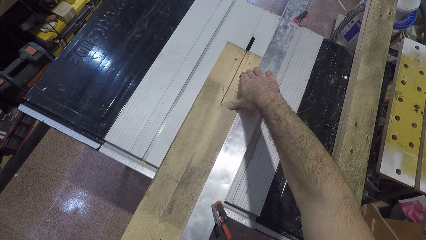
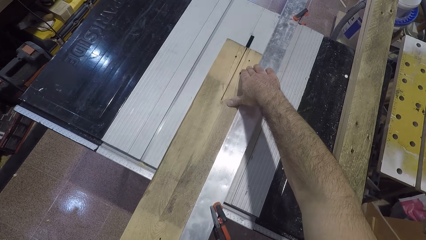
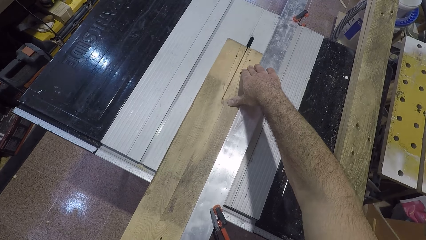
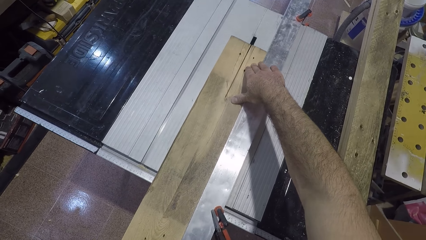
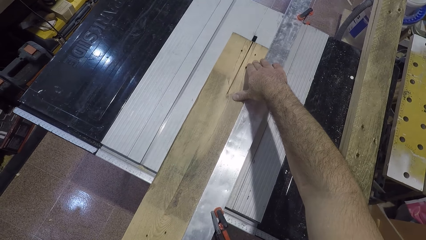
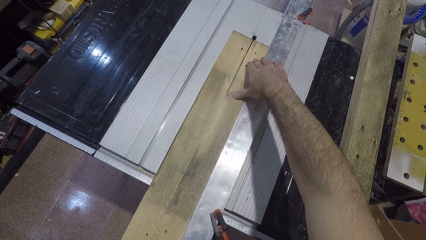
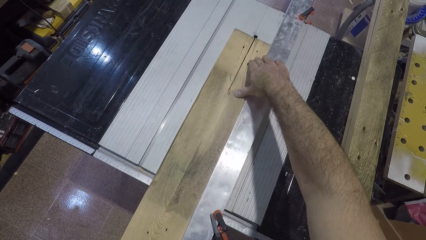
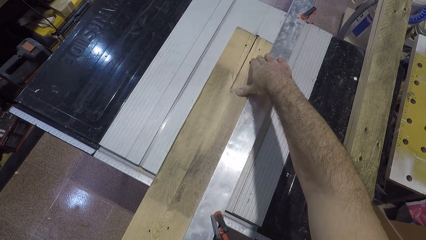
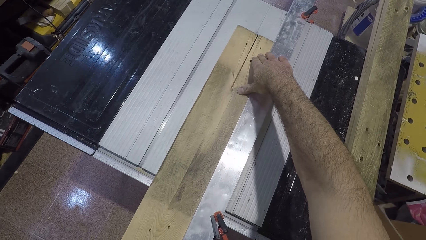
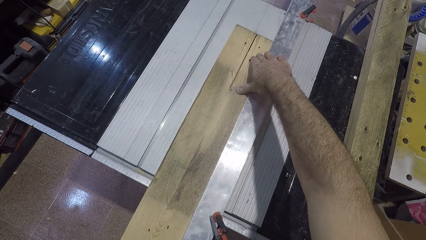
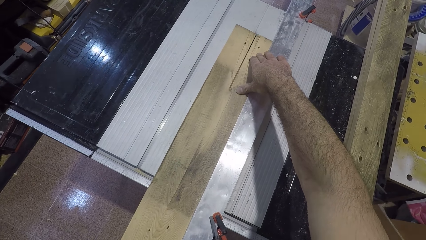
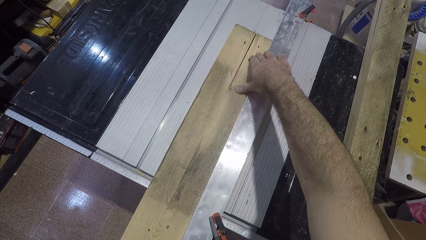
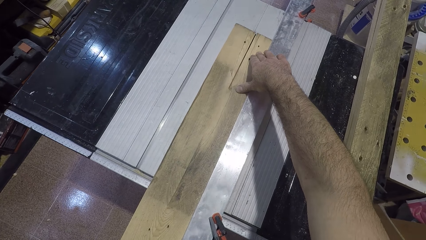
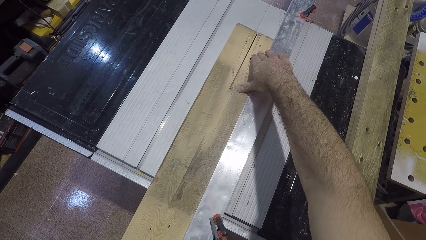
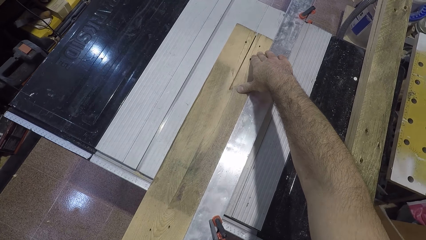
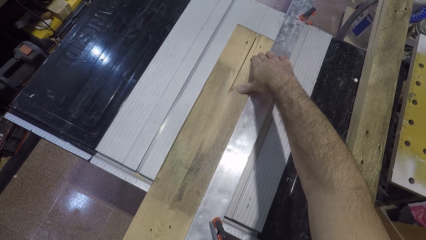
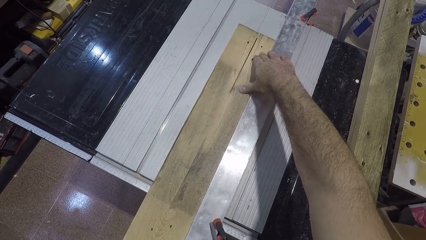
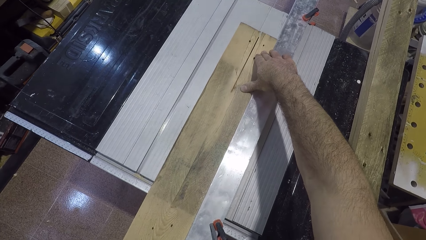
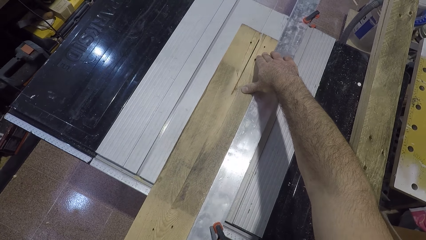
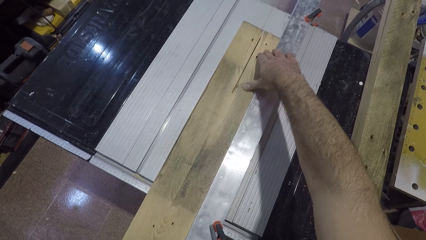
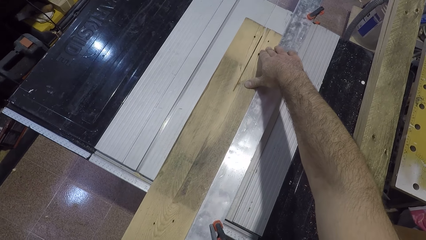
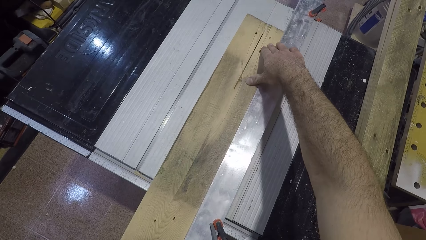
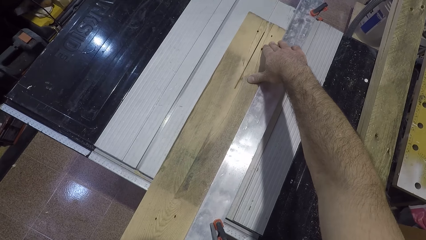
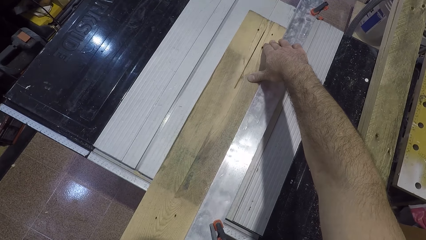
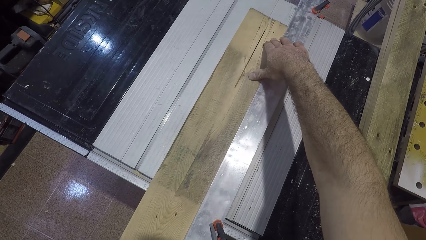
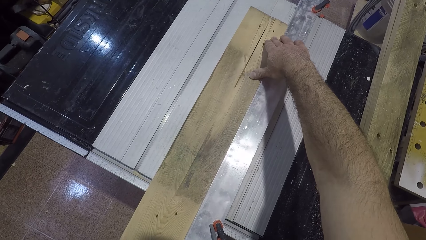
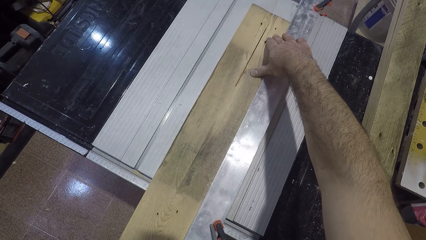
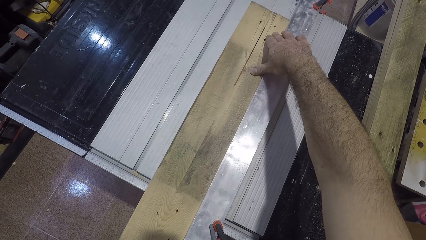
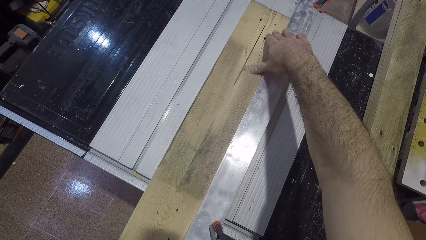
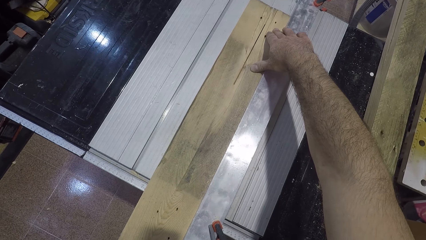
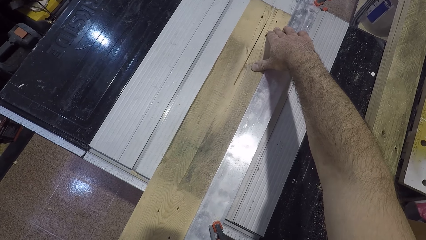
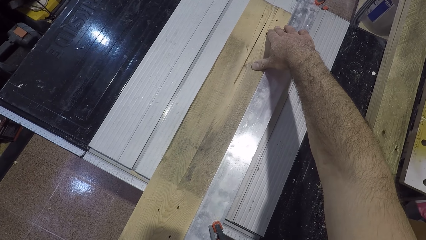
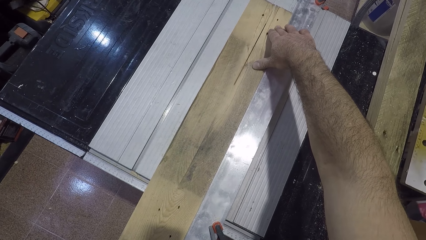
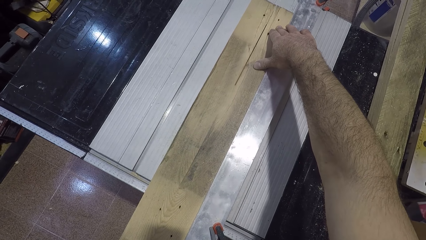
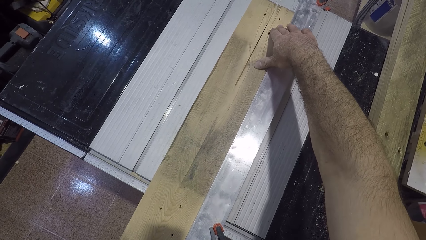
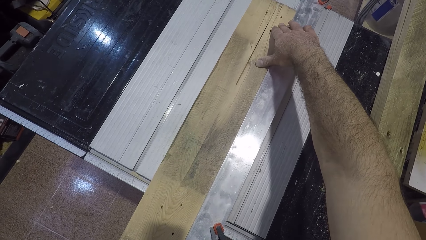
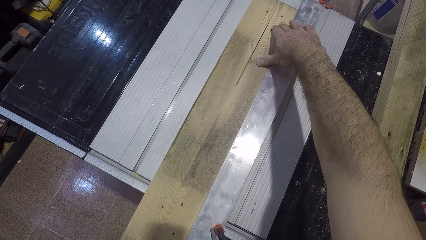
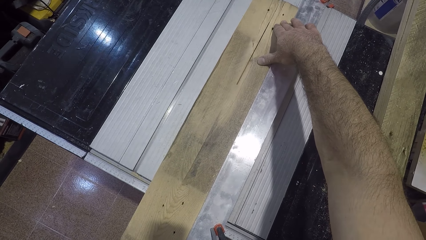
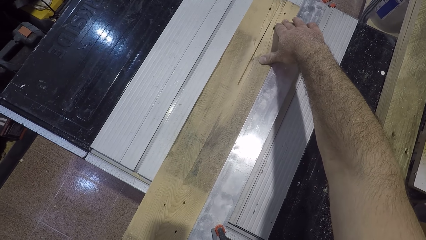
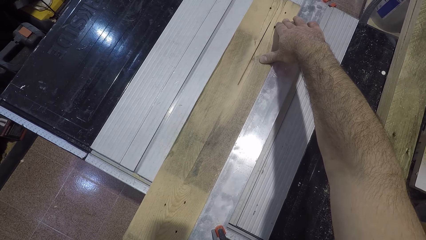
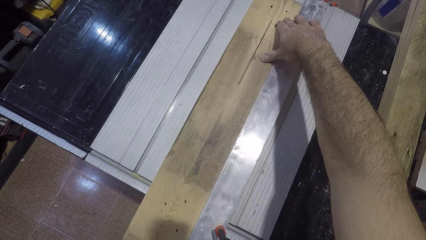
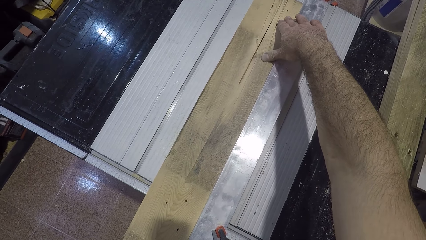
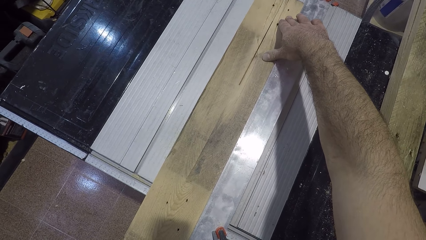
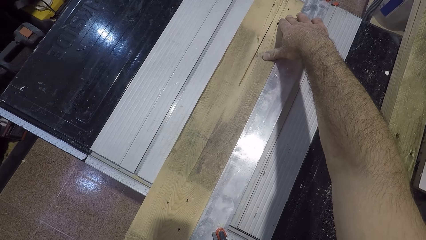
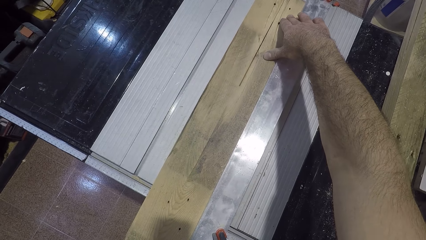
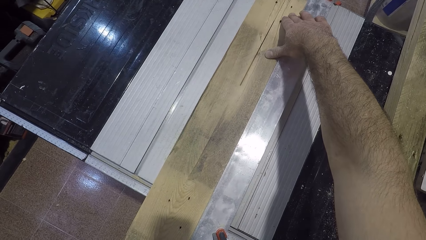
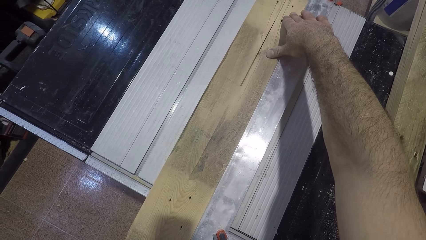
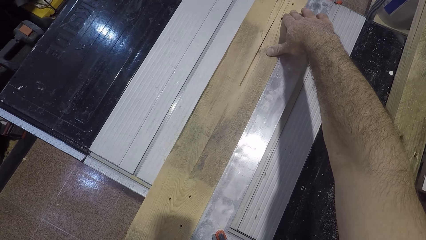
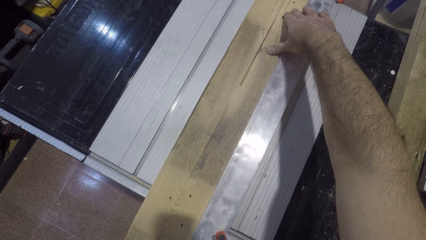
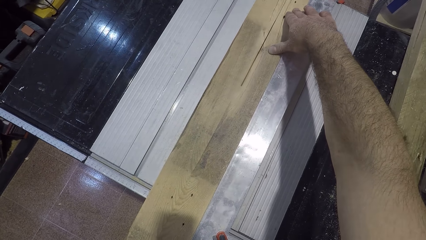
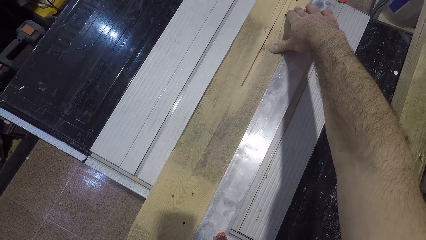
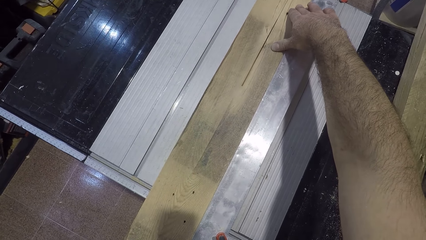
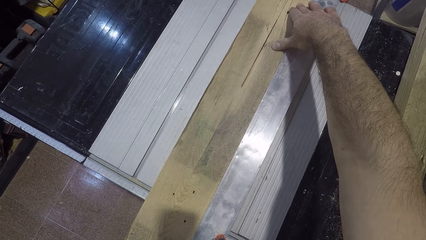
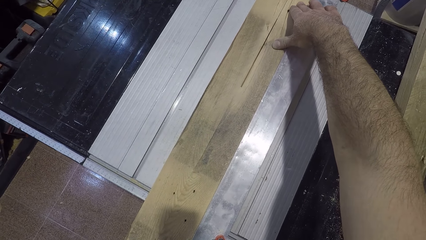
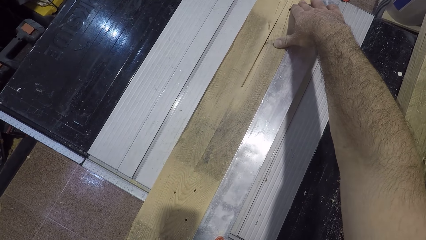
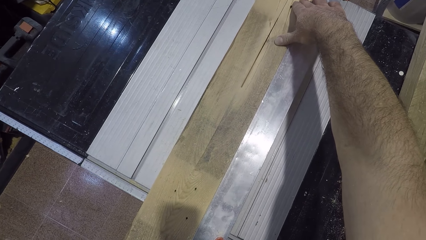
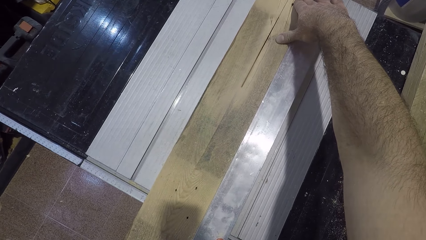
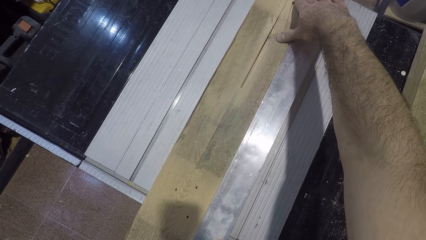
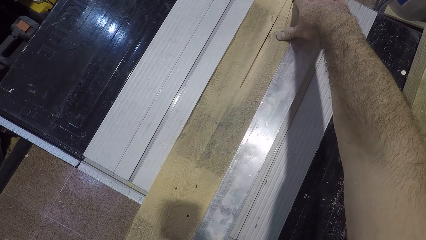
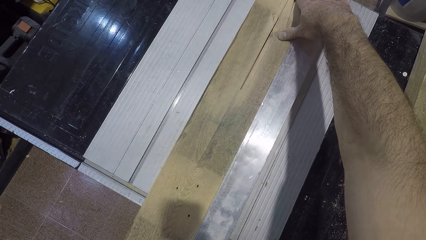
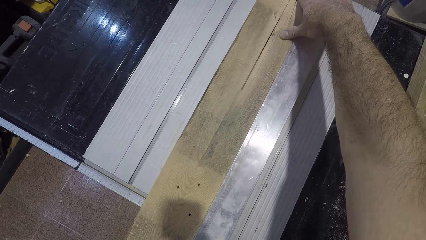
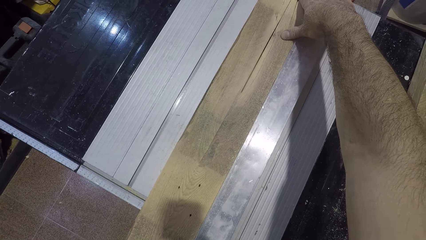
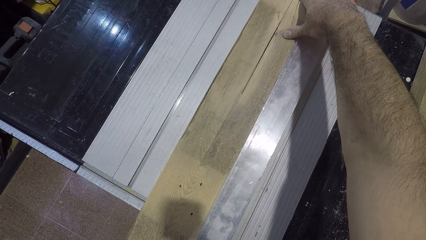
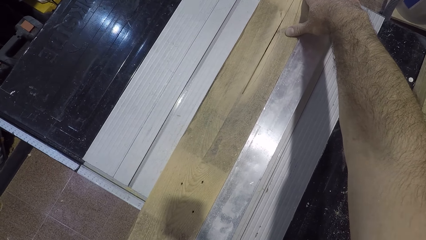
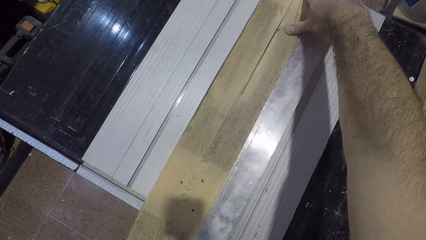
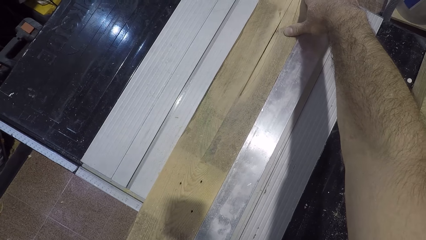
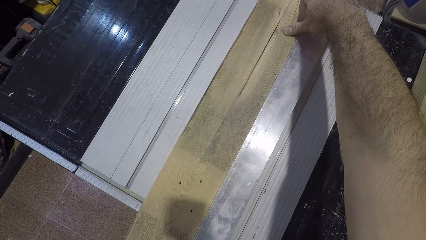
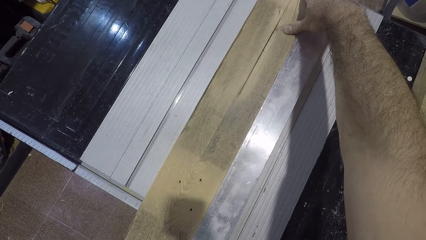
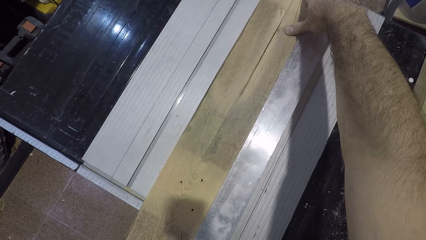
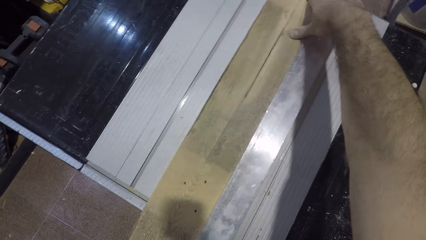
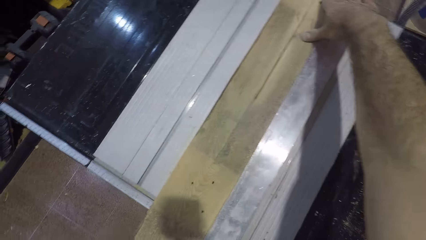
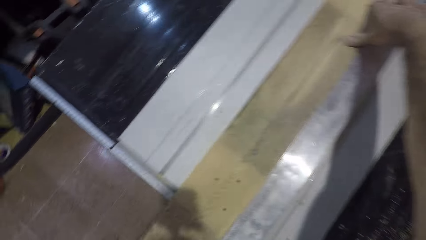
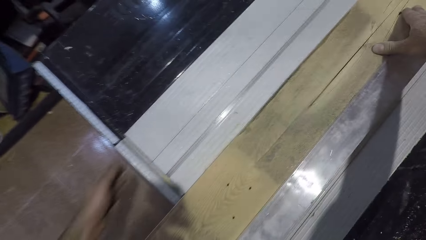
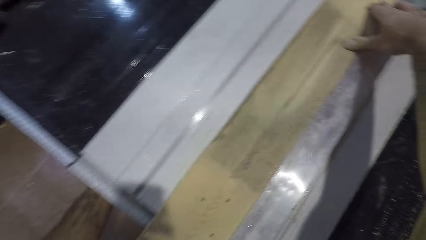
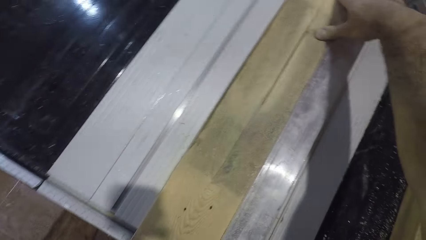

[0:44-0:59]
The camera wearer puts his left hand beneath the table saw machine.
